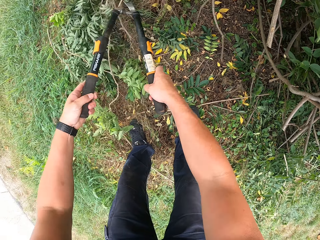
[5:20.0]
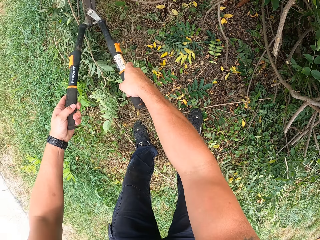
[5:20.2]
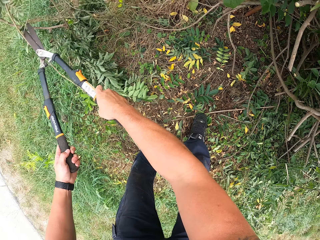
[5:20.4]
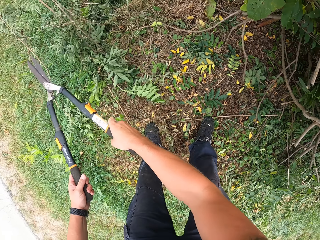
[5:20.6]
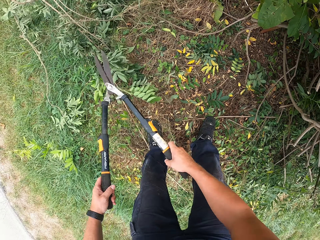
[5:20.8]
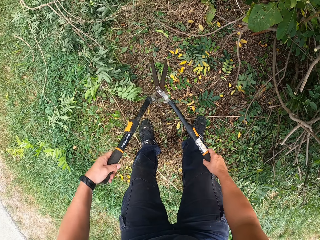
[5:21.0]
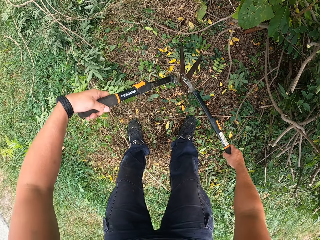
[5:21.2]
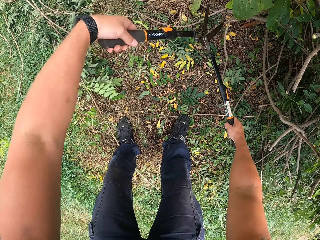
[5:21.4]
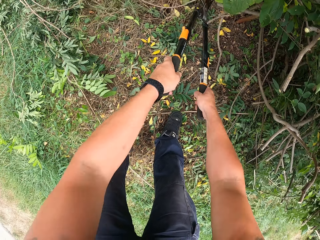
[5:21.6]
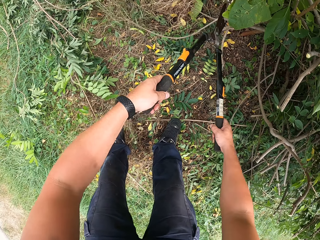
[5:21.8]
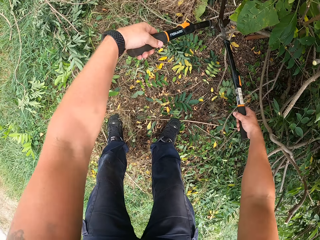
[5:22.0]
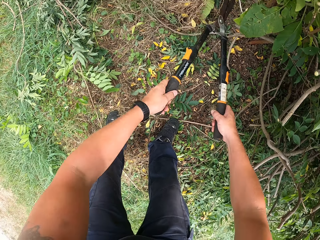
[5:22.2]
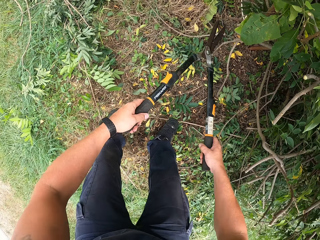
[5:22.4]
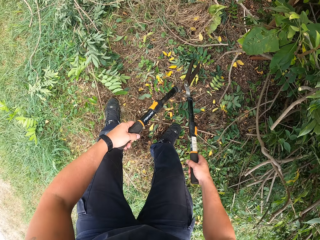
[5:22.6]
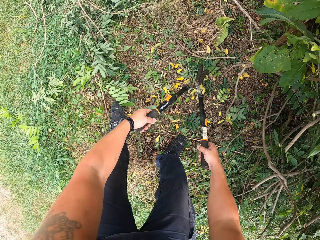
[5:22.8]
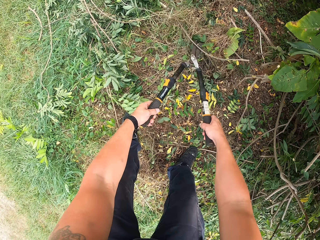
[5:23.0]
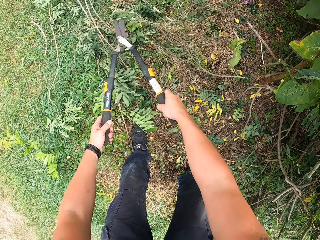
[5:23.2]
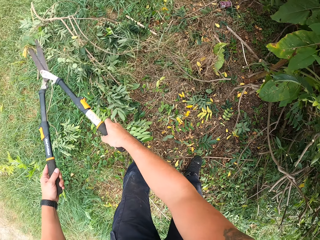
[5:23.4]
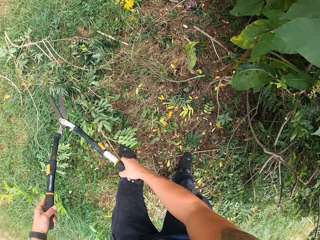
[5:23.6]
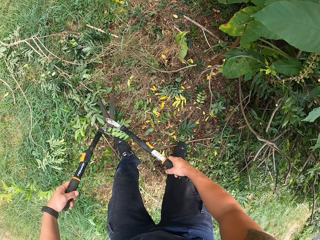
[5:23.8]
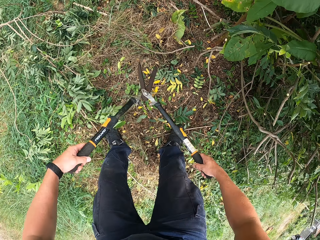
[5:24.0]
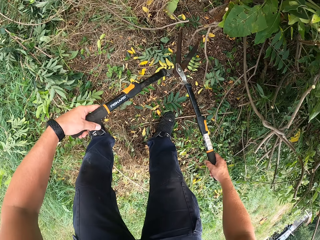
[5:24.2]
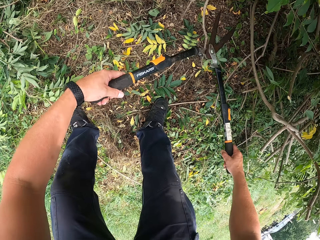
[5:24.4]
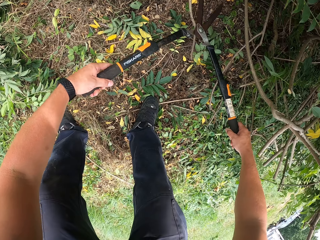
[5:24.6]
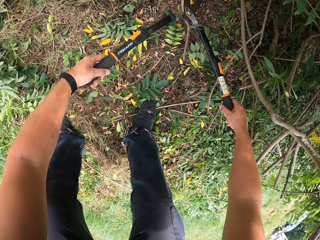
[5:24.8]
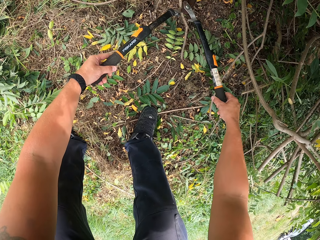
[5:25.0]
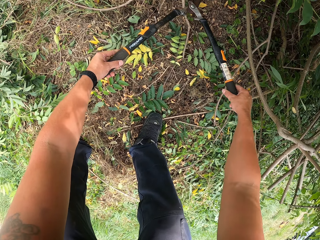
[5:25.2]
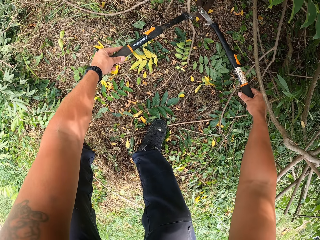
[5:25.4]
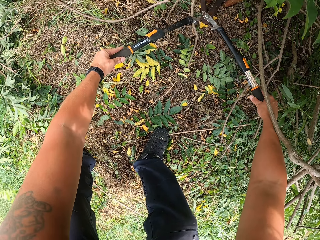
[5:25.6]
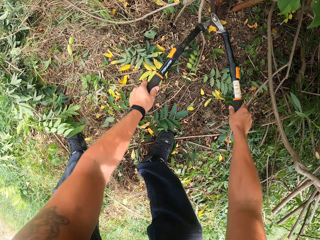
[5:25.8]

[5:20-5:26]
The camera wearer moves the plants with the pruning shear on the ground. They hit the deadwood with the shear. They cut the plants with the pruning shear. They move the plants with the pruning shear. They hit the deadwood with the shear. They trim the tree with the shear.

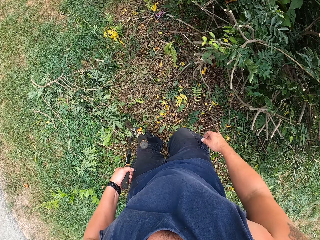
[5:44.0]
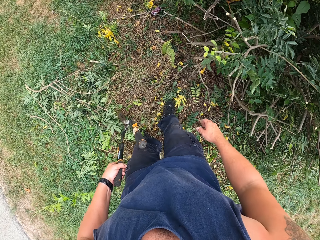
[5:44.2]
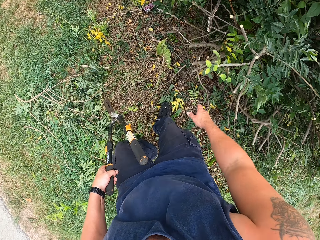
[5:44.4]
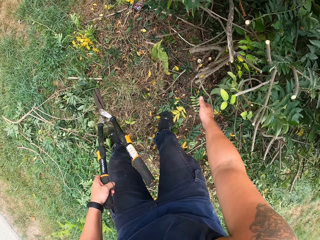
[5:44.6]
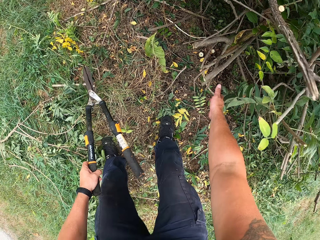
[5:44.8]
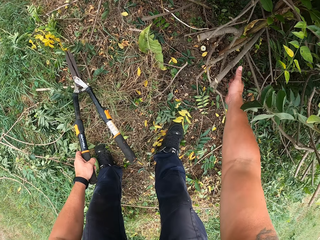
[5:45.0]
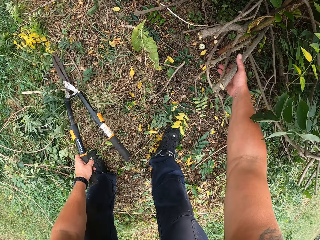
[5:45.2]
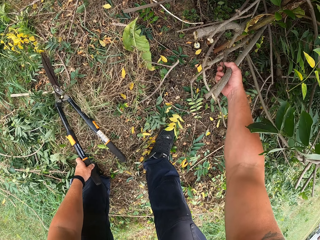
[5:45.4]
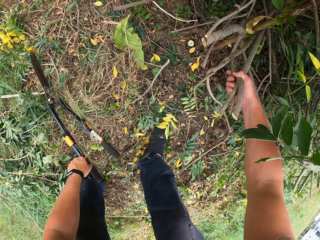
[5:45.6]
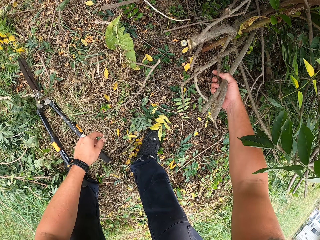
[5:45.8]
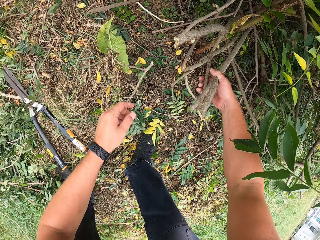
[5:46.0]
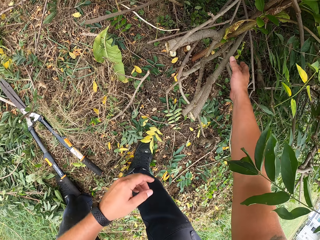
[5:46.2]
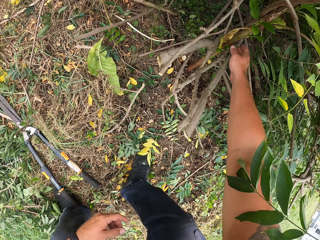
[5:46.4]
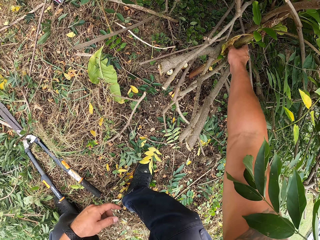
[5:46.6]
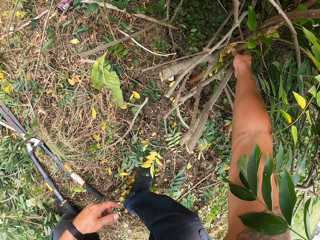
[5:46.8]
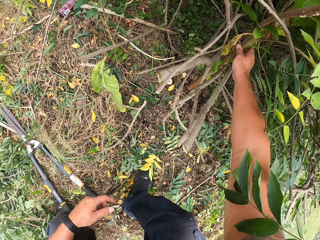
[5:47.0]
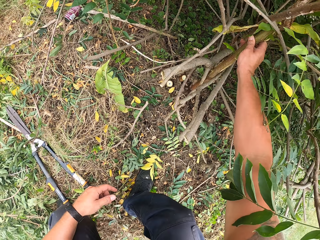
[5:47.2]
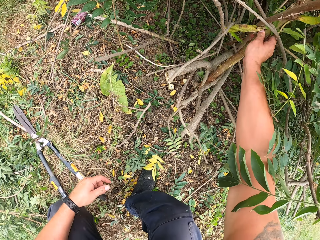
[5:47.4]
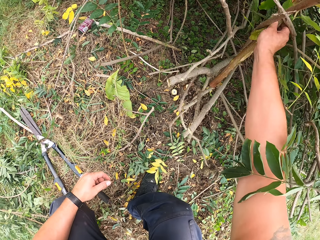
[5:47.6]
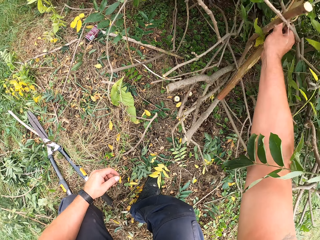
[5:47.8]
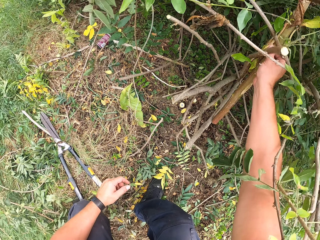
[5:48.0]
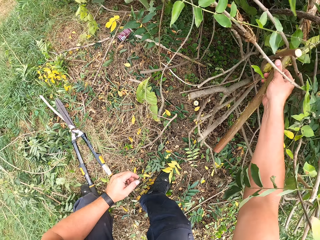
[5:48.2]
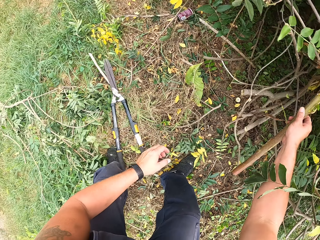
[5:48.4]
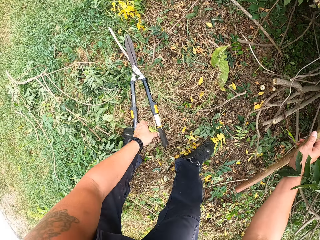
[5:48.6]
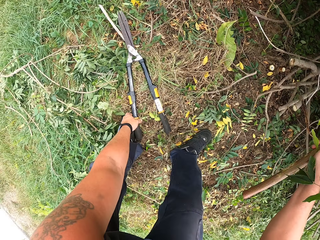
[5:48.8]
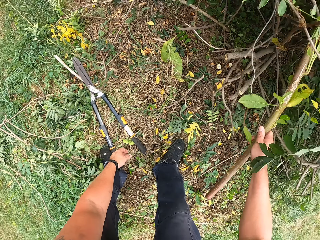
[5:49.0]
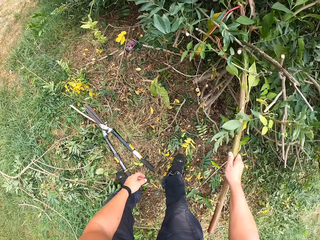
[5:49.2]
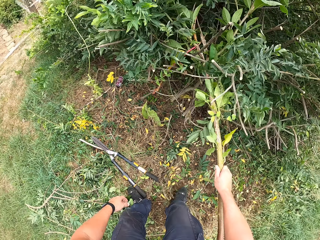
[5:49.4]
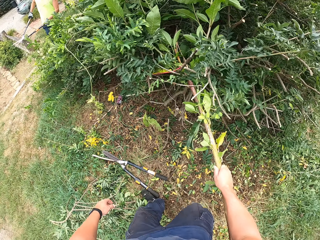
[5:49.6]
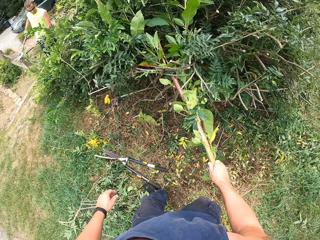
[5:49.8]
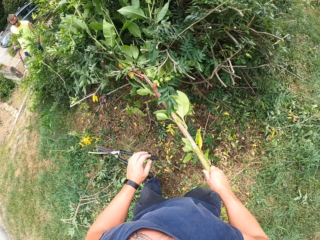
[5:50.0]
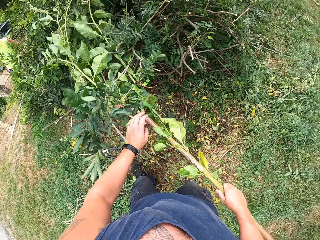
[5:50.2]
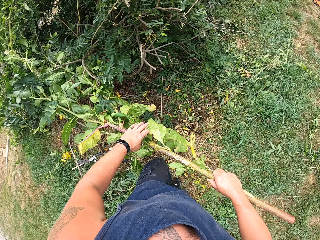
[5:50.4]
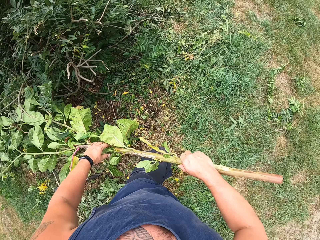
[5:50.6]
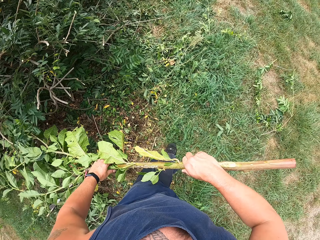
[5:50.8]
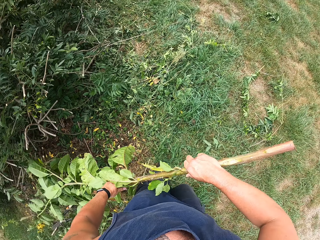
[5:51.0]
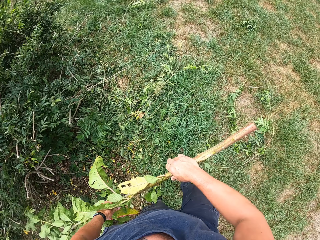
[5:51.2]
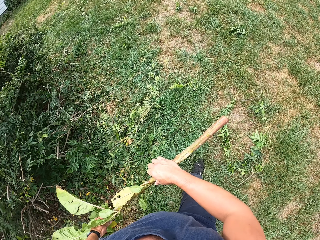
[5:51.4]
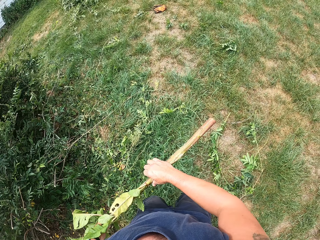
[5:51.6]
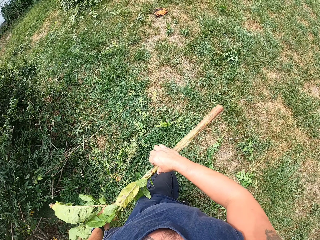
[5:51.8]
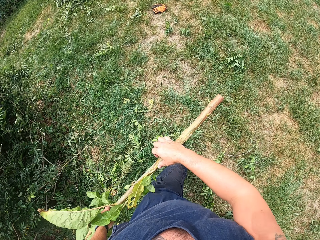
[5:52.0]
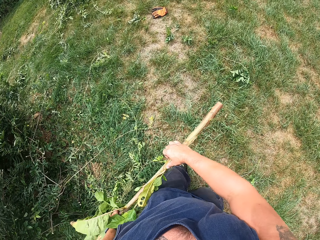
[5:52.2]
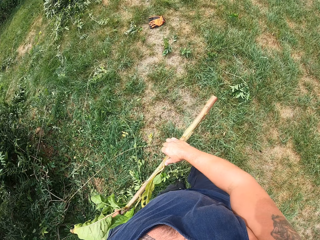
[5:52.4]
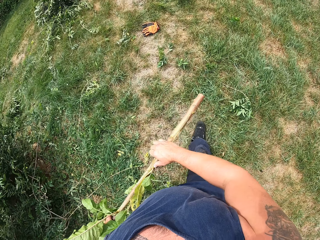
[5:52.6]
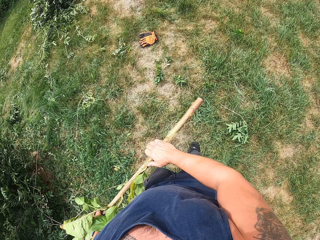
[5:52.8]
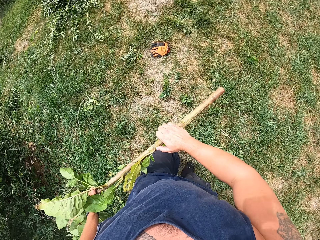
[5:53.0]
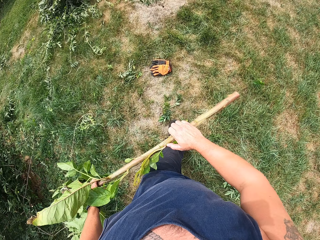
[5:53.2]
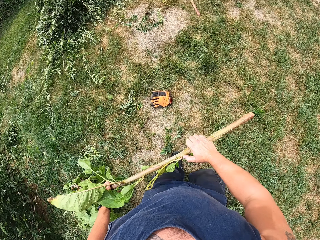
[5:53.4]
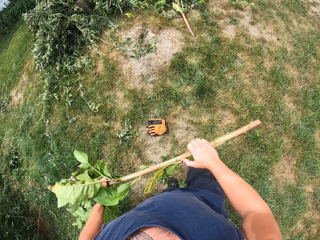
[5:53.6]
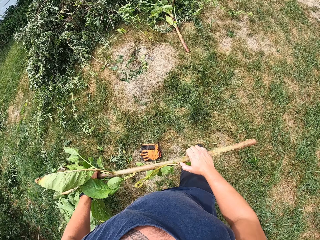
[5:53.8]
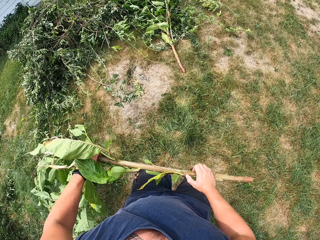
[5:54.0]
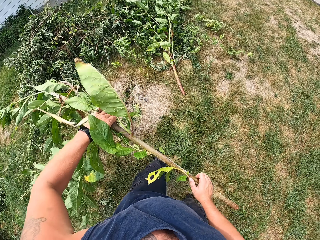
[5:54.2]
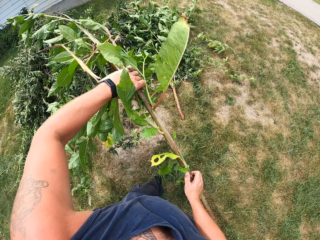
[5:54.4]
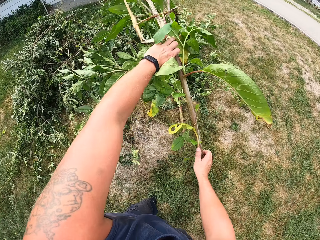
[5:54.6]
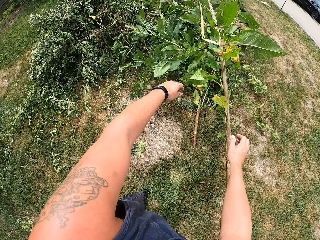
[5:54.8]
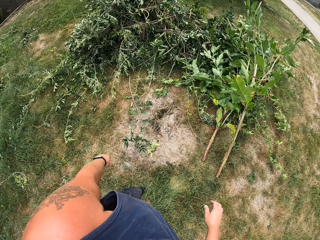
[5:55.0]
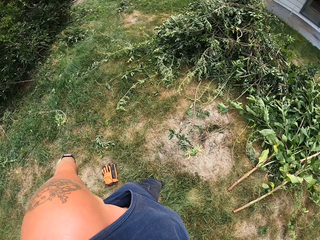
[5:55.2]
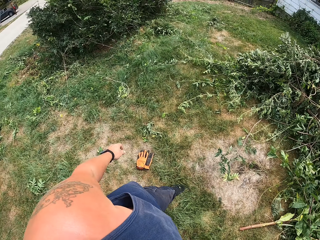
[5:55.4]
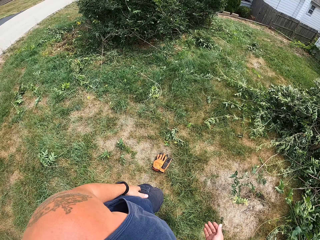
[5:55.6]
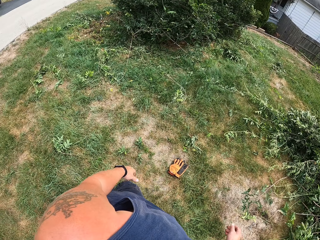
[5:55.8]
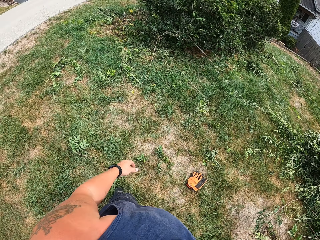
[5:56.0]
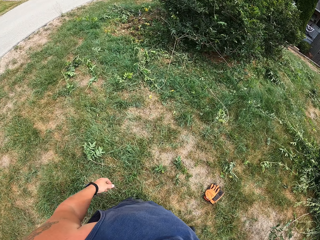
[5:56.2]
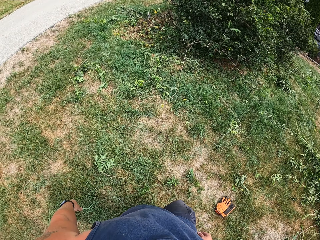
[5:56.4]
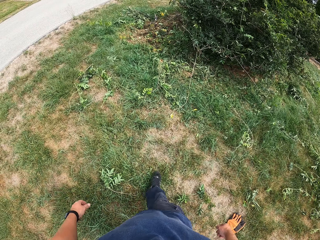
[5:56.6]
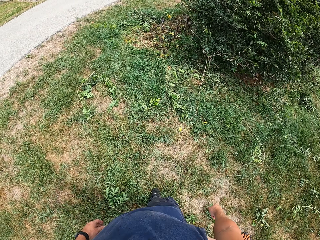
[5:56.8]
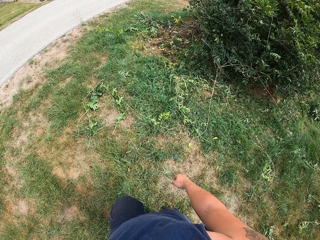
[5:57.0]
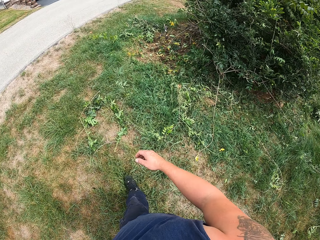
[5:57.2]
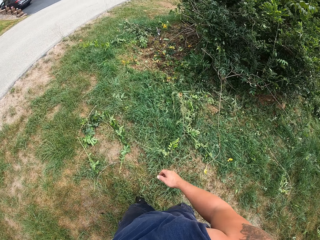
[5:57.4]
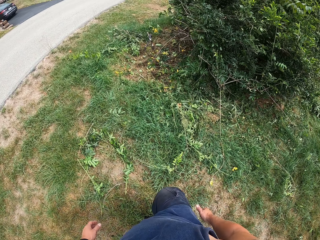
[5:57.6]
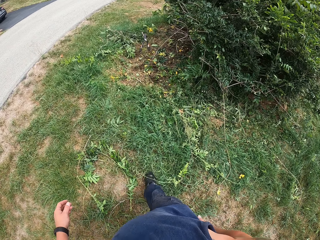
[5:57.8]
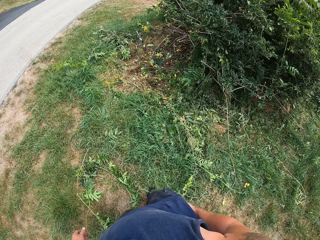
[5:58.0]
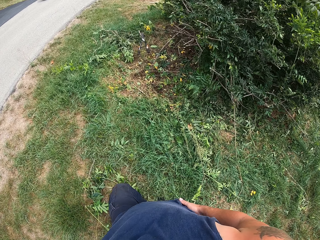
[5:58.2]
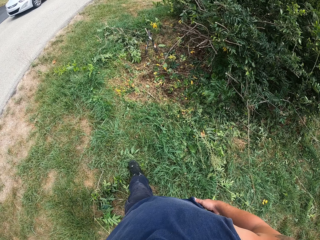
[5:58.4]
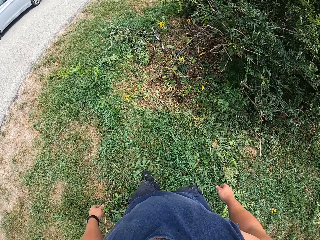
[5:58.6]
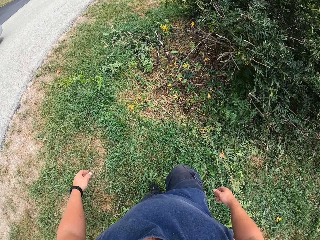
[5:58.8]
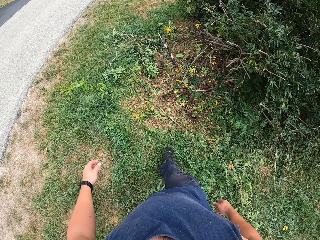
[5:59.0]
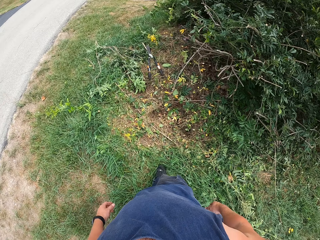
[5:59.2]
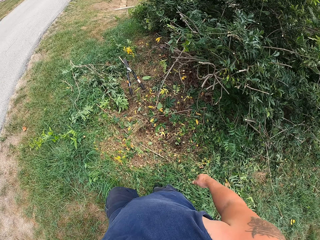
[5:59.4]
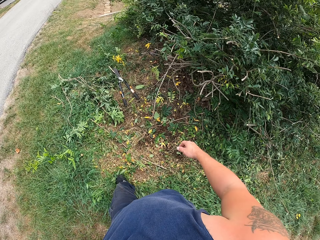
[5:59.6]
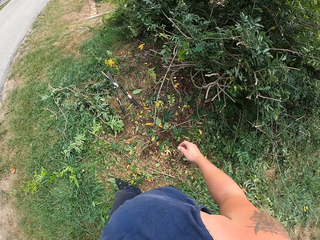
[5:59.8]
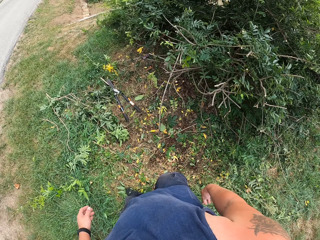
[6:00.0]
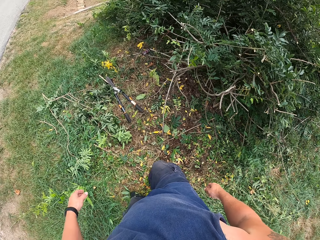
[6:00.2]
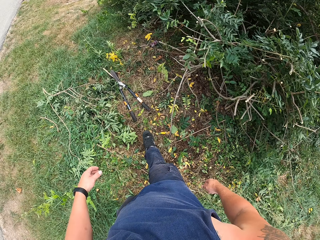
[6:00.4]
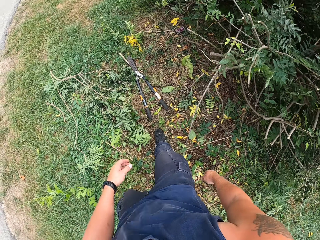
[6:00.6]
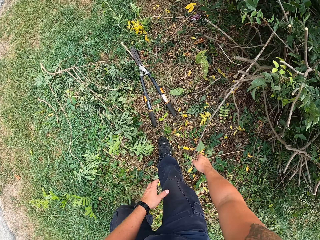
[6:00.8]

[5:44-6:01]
The camera wearer holds the plants. He drops the pruning shear on the ground. He touches the tree with his right hand. He picks up the plant or deadwood from the ground with his right hand. He holds the plant with both hands. He walks towards the packed deadwood on the ground. He throws the deadwood on the packed deadwood. He looks around. He walks towards a tree.
